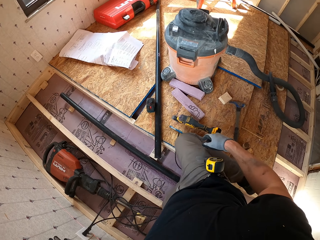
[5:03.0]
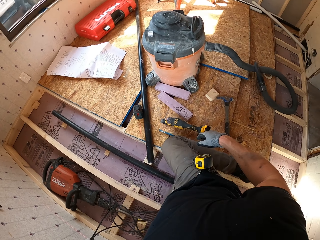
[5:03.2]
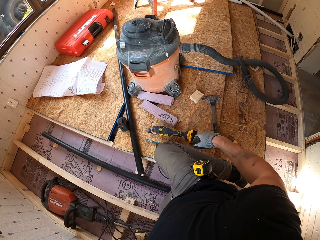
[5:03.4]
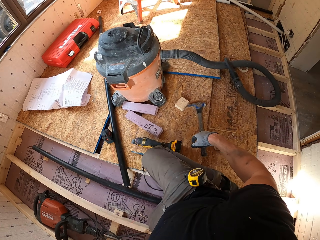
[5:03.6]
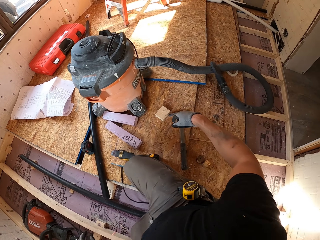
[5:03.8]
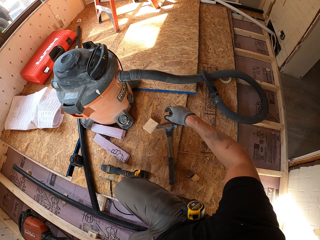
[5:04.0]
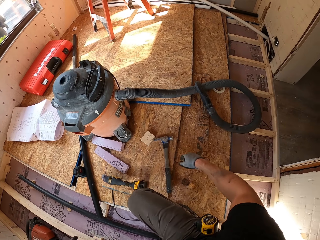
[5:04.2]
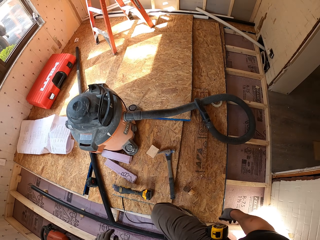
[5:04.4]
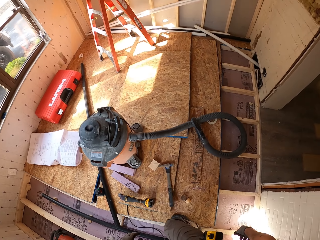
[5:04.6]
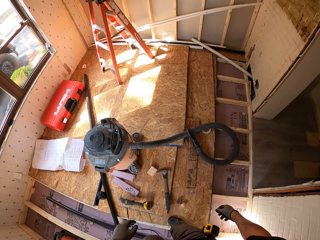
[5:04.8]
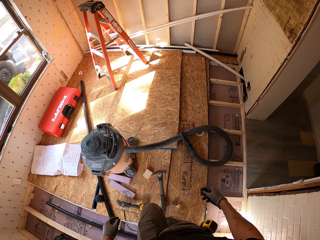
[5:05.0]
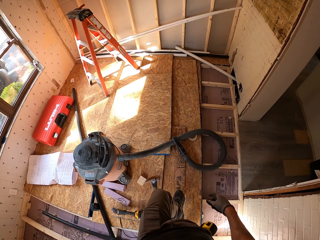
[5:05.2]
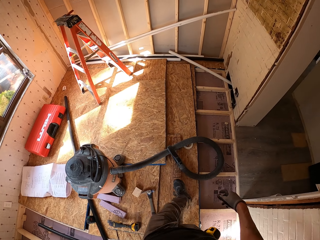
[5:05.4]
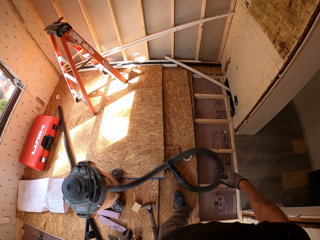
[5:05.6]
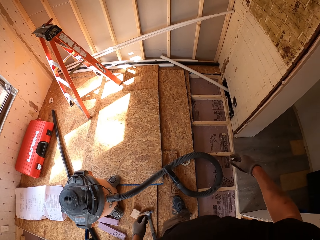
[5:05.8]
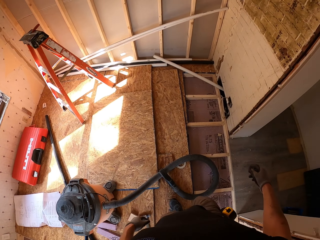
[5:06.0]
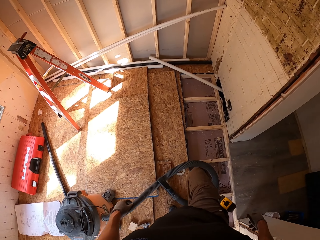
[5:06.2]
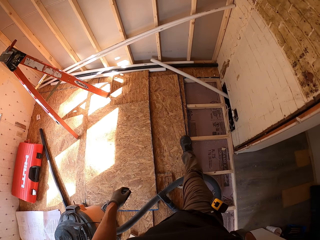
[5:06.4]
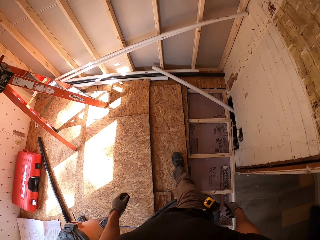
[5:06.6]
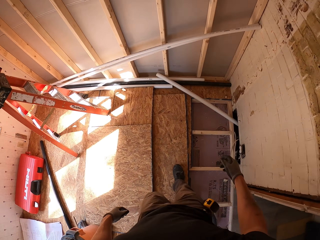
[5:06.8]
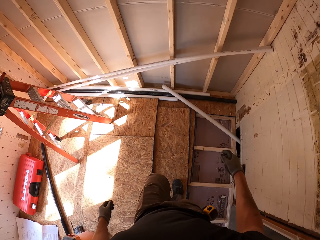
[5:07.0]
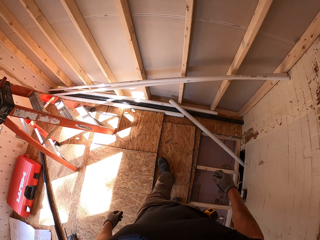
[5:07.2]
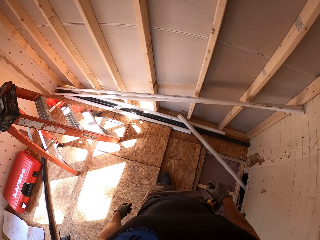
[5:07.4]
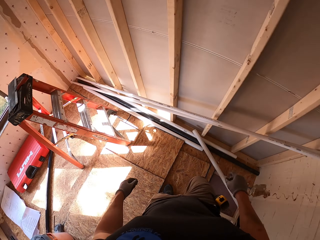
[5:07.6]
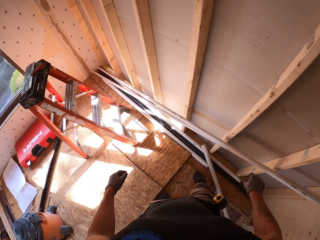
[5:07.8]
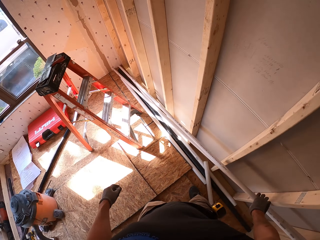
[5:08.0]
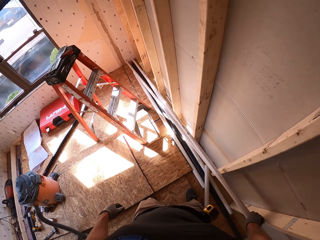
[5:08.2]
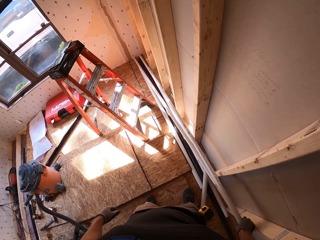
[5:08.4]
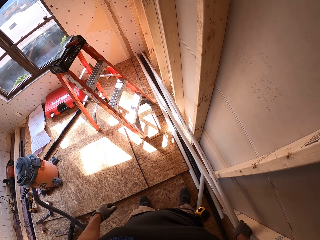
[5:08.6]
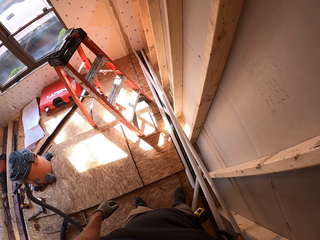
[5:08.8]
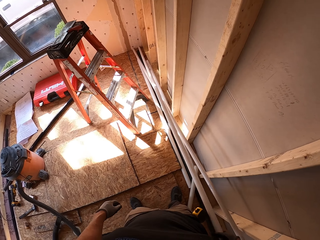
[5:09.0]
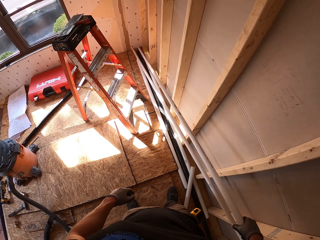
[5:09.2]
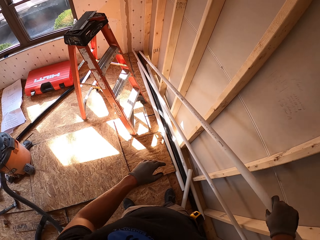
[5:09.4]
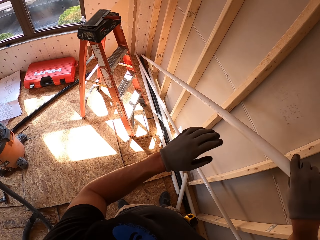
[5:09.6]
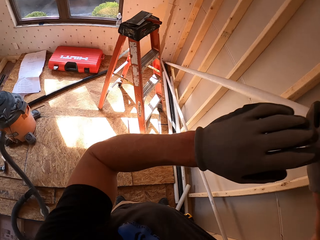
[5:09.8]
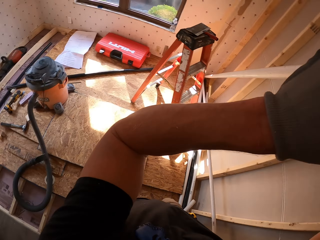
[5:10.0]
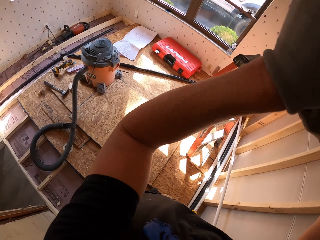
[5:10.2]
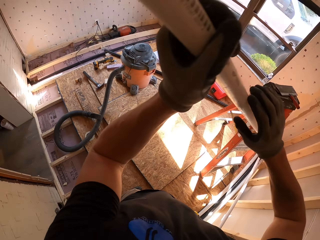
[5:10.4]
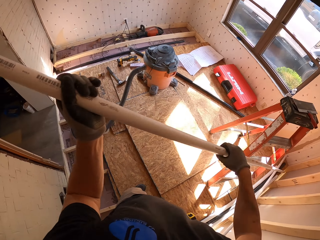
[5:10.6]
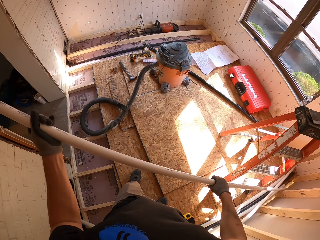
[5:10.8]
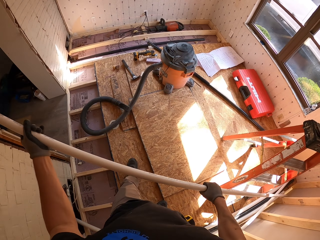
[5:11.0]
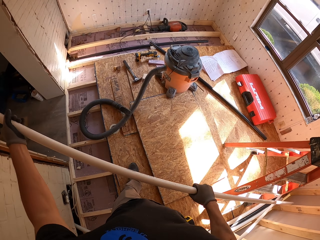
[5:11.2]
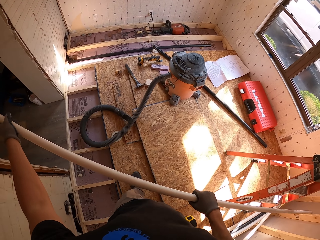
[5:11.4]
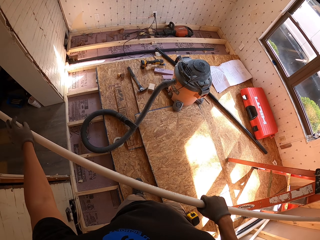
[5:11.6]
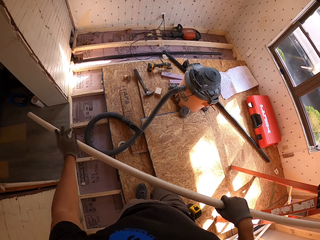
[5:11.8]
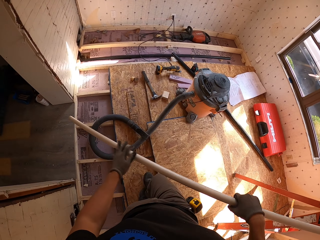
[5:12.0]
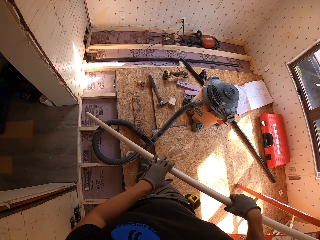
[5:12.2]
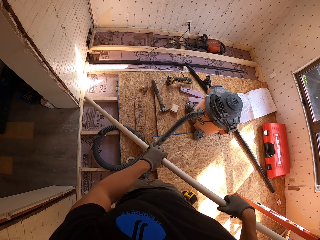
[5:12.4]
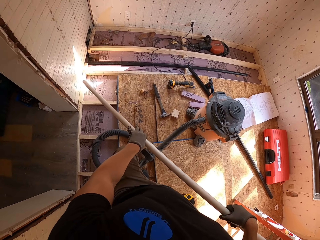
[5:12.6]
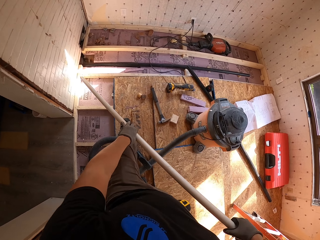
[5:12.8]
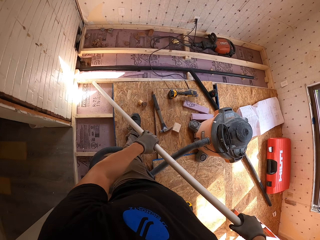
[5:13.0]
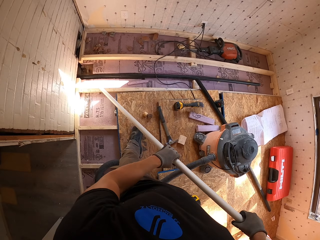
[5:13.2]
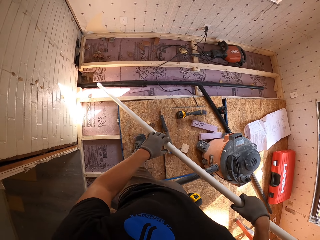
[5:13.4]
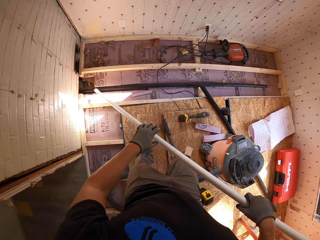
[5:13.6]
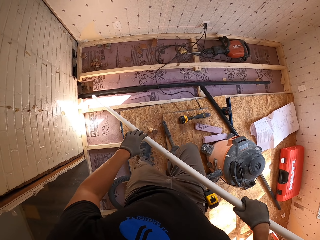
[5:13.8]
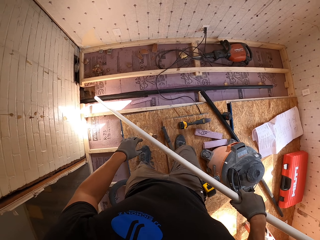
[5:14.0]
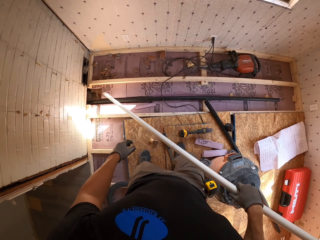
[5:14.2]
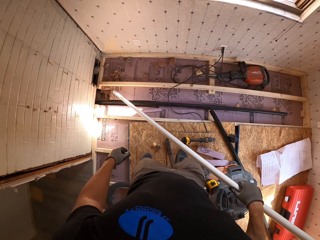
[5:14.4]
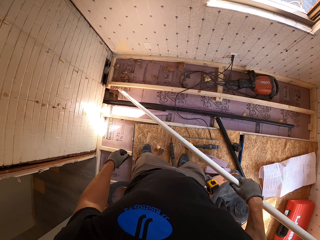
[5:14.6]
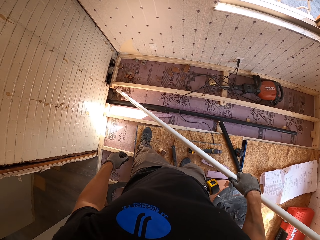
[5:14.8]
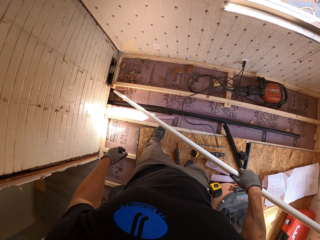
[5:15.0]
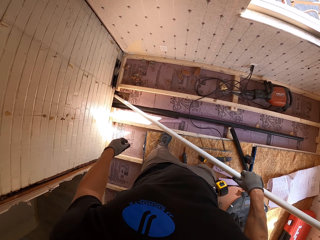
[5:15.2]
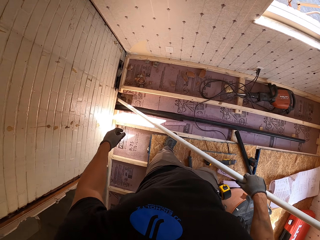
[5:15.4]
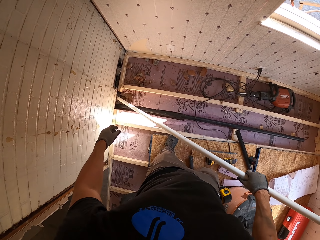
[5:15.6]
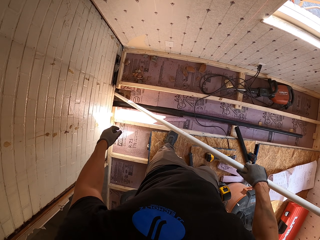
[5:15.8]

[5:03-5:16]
The camera wearer walks. They pick up a wooden rod. They carry the wooden rod. They walk.

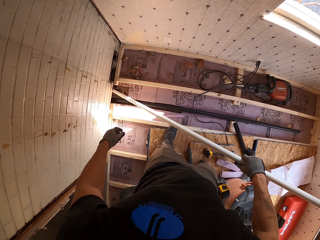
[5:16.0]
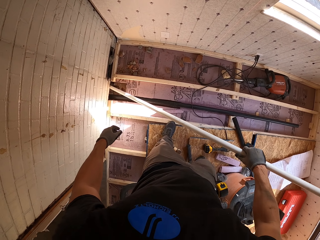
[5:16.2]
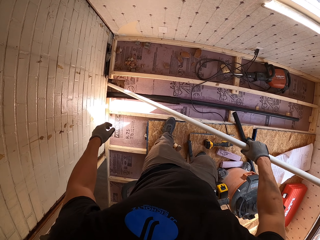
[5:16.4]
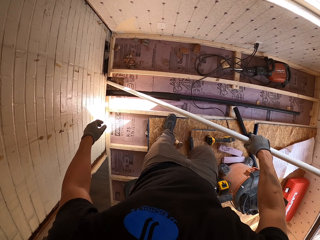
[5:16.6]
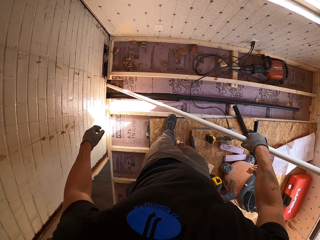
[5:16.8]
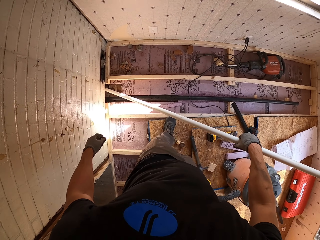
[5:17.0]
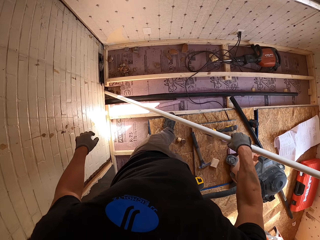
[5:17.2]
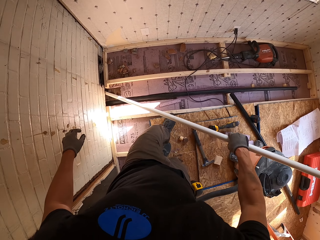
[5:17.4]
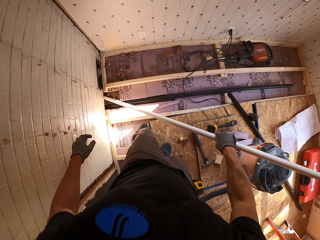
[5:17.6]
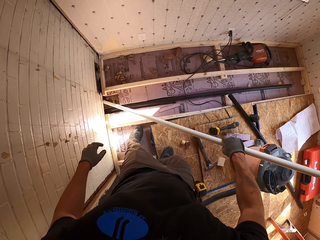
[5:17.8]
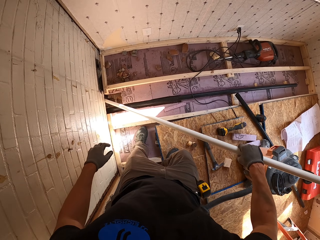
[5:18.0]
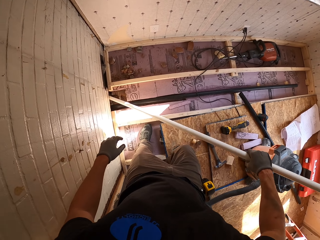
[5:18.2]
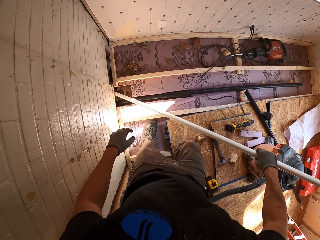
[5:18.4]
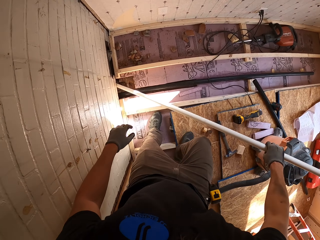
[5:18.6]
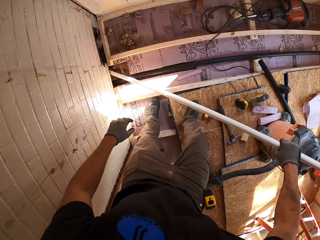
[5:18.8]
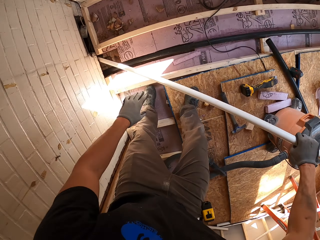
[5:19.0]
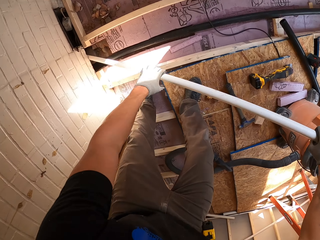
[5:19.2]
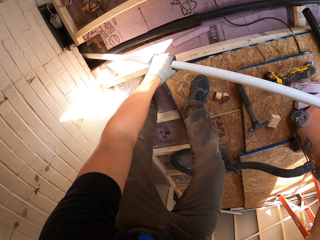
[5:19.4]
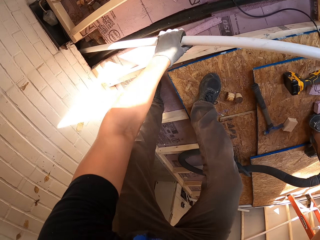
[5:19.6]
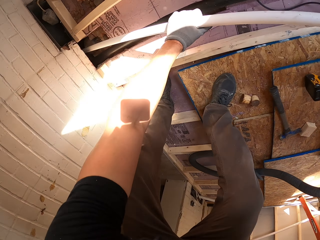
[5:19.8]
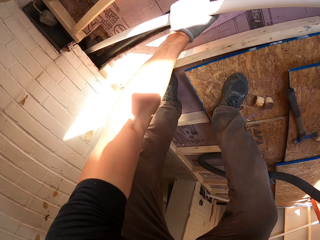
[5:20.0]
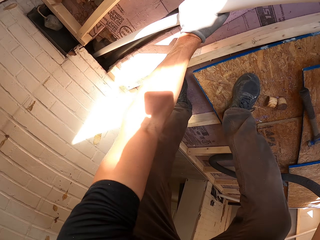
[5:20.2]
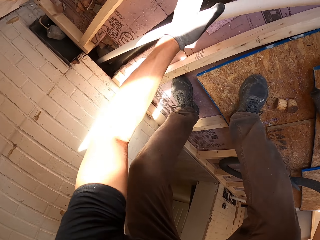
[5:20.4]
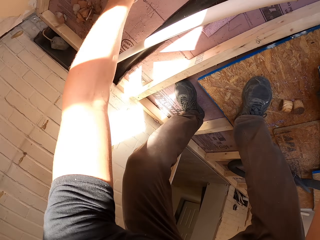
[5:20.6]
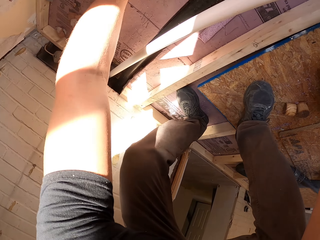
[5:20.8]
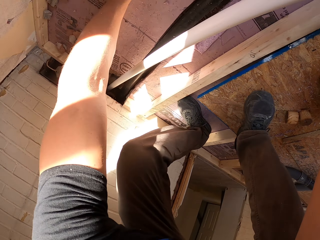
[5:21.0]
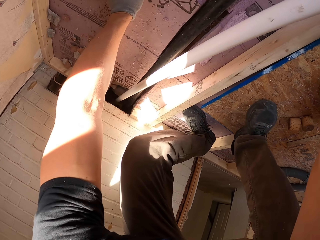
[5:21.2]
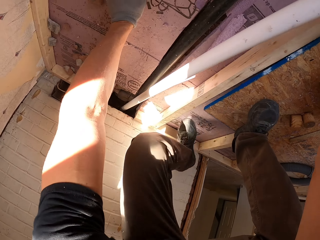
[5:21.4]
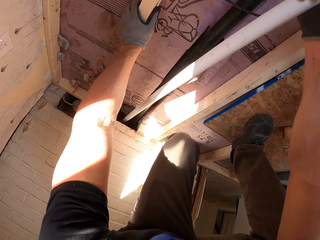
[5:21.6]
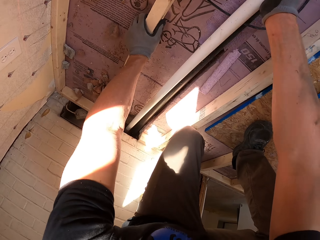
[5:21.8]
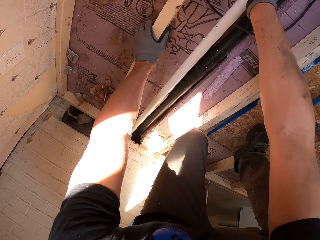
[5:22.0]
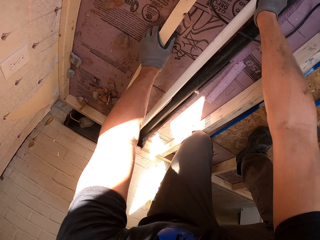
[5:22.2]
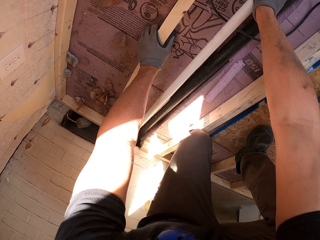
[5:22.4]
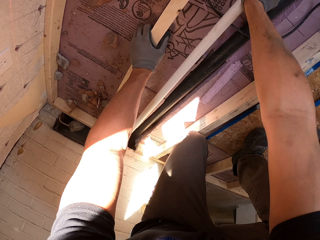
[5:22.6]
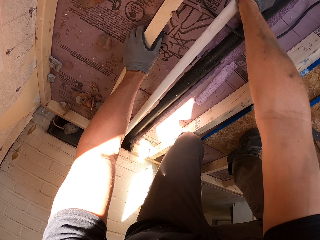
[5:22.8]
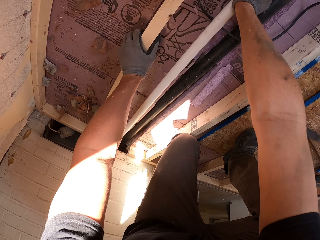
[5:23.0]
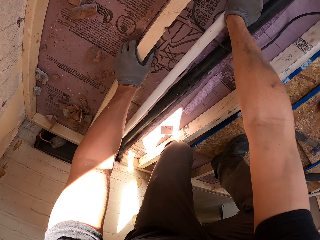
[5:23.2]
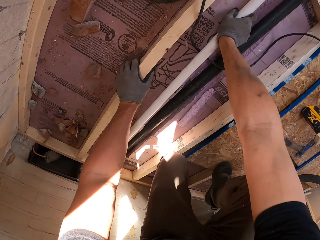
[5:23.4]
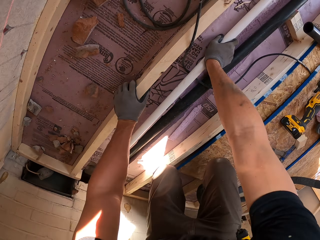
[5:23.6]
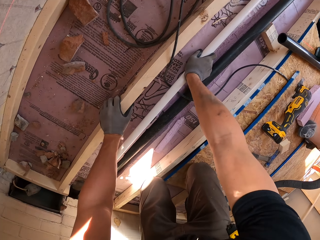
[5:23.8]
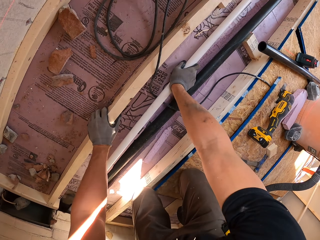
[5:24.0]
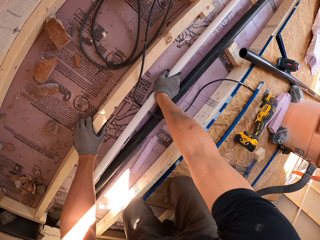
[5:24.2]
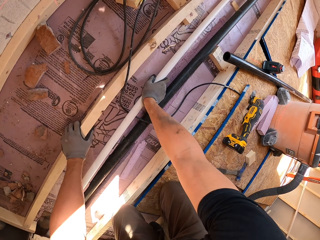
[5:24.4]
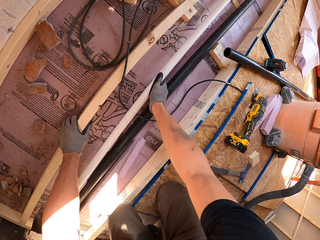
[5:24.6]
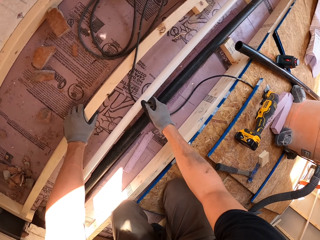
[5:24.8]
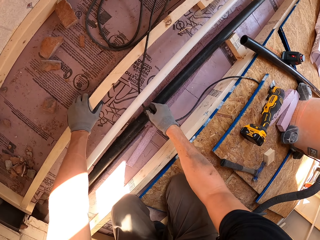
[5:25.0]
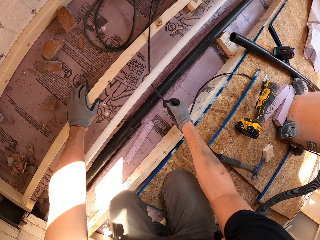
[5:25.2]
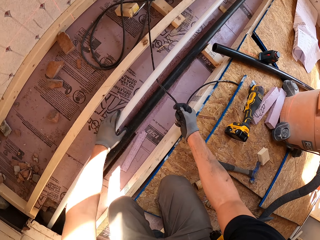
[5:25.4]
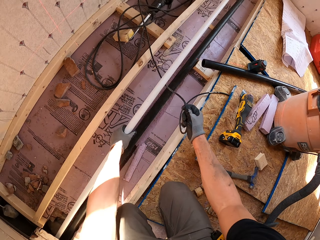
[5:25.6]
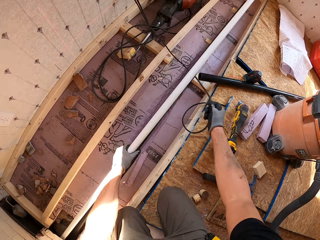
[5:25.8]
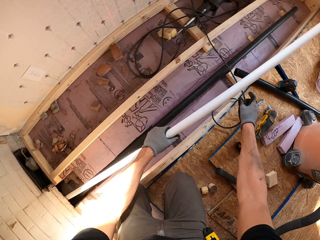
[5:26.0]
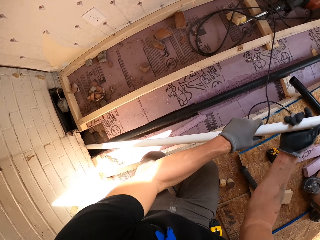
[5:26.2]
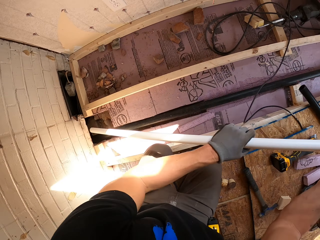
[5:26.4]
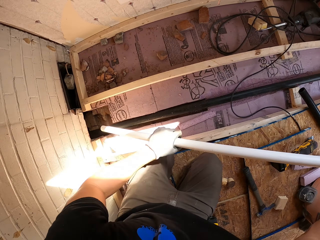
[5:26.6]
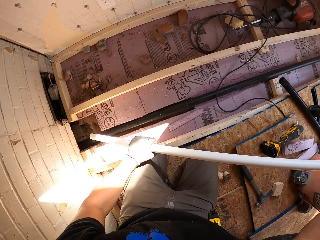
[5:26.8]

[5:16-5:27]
The camera wearer connects the pipe on the ground. They put the wooden rod in the corner.
